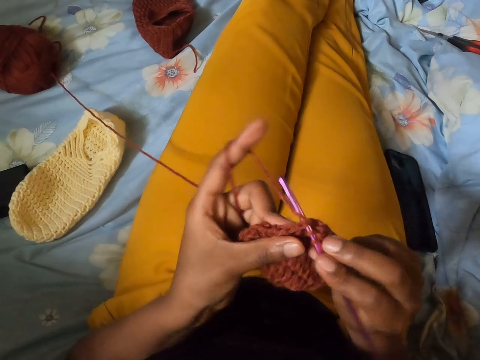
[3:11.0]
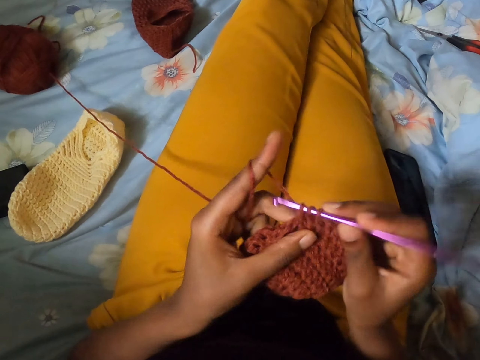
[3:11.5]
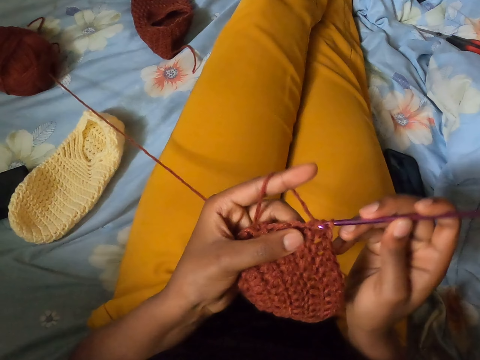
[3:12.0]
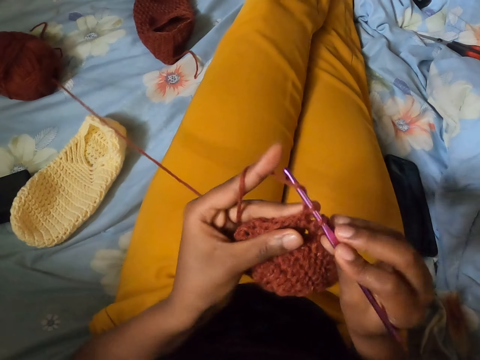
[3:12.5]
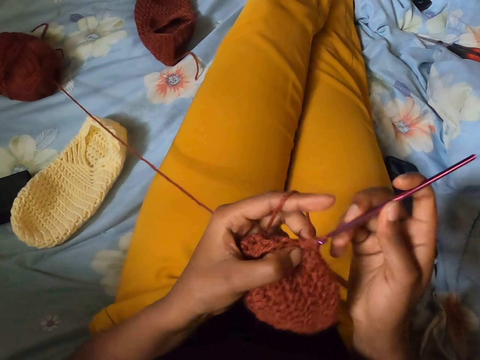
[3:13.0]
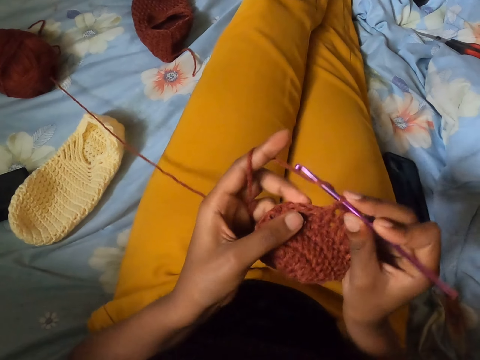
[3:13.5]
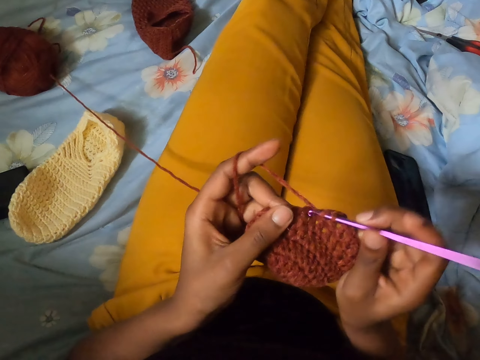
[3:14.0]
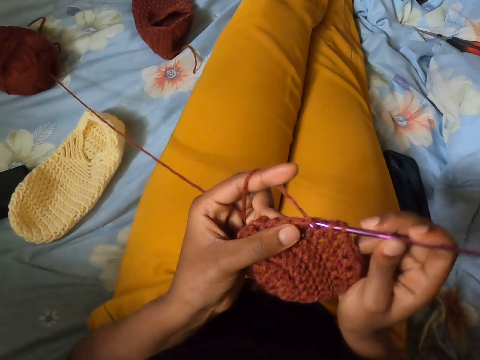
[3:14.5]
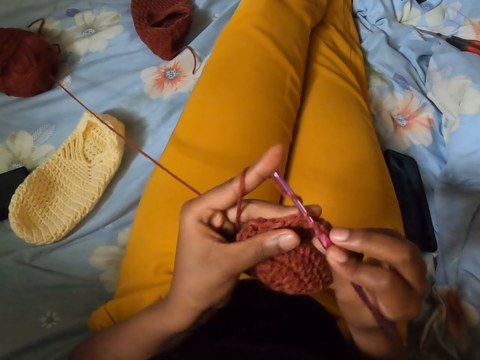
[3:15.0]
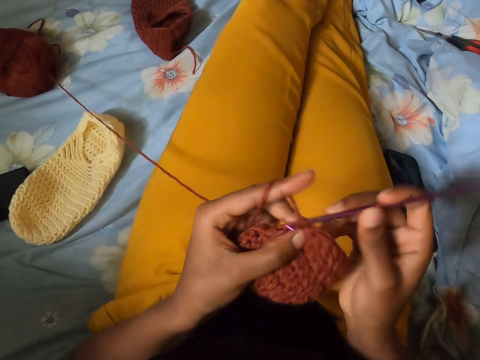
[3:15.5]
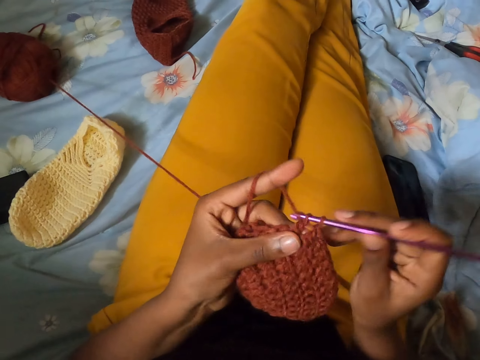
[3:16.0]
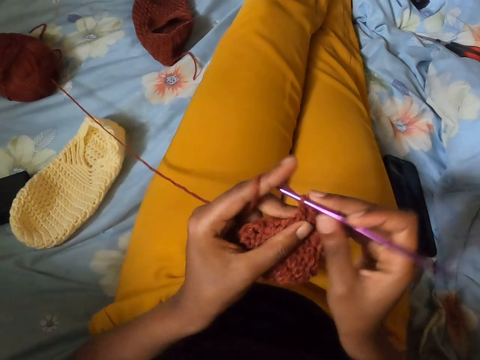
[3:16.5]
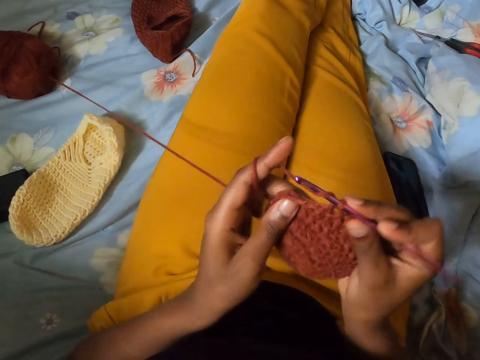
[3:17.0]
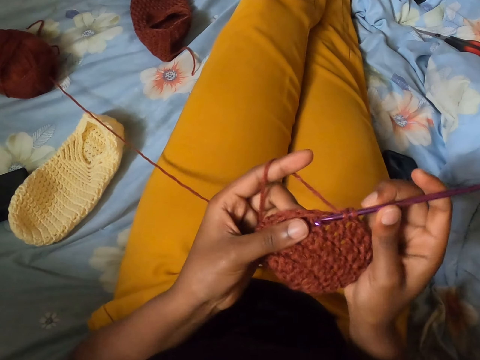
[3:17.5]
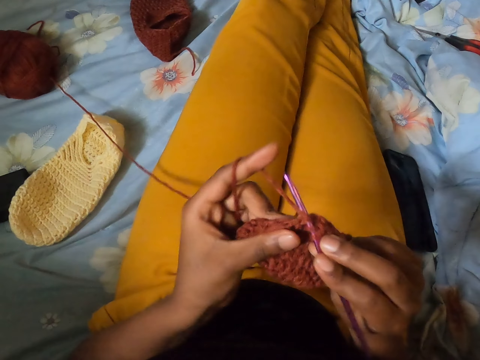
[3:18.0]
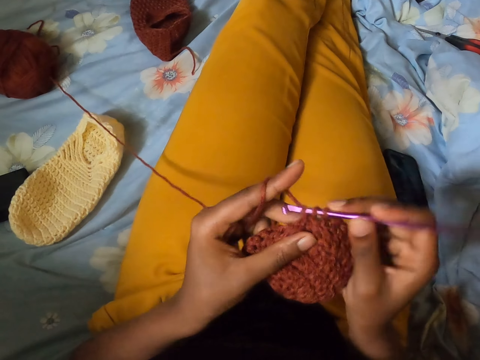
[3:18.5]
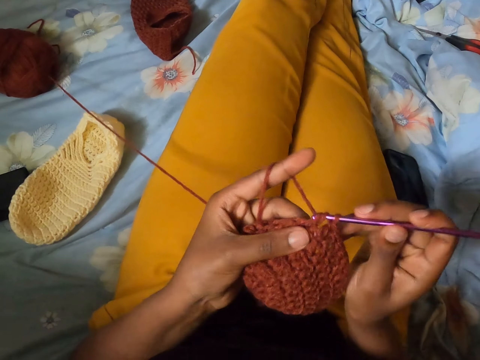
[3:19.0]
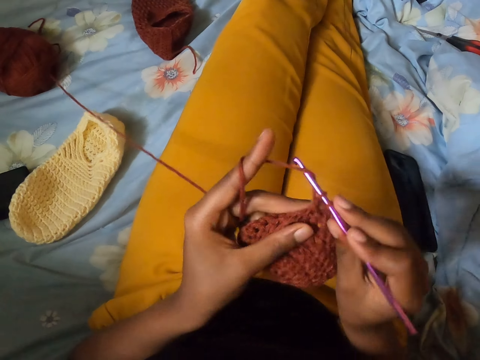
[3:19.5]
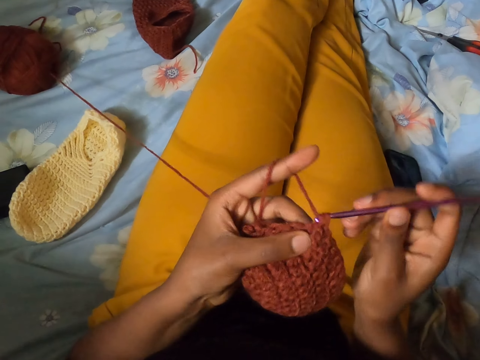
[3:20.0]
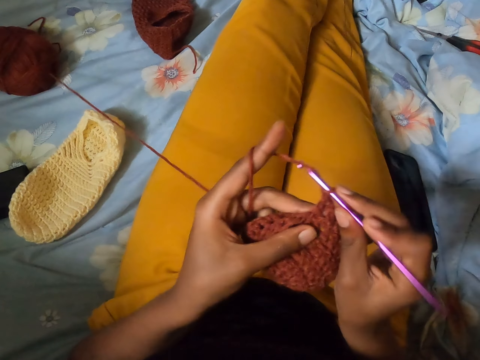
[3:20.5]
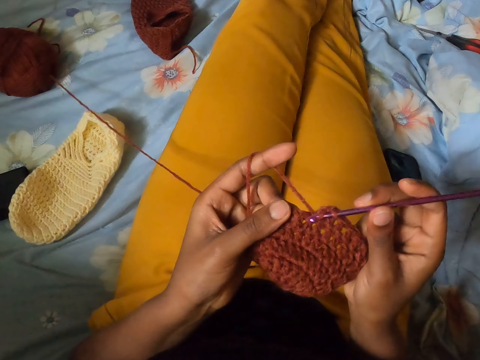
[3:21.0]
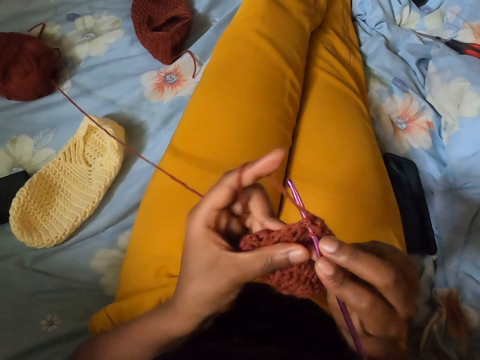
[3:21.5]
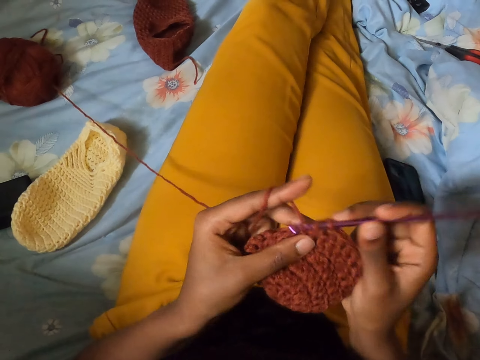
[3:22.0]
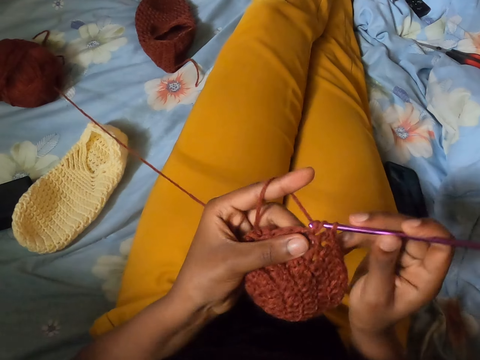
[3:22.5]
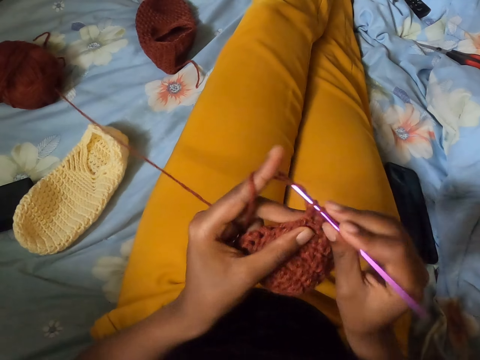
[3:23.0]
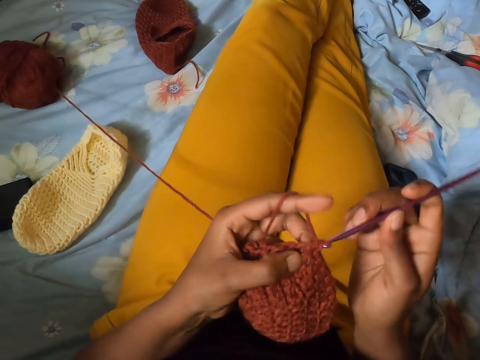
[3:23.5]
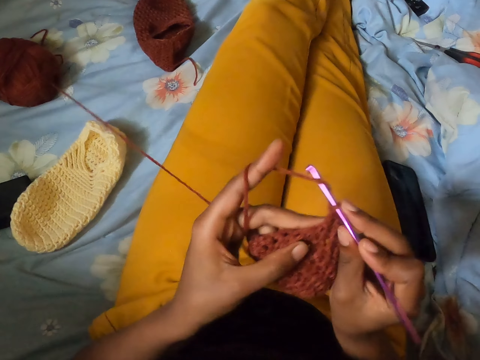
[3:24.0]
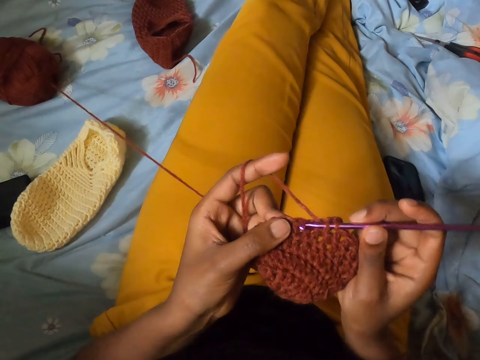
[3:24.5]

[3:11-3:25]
The camera wearer knits the cloth with the crochet hook. They knit the cloth with the crochet hook repeatedly.

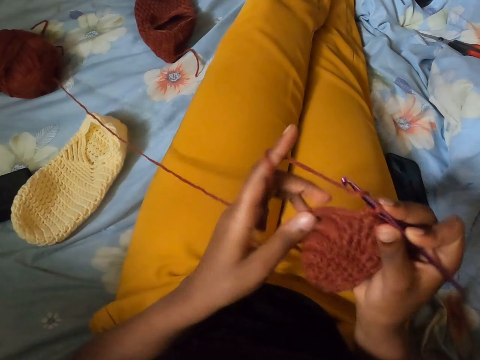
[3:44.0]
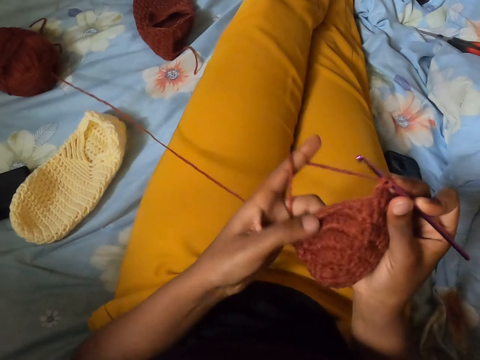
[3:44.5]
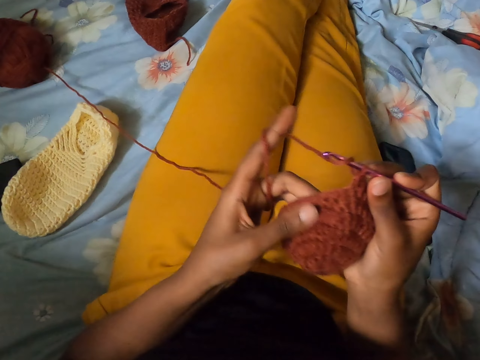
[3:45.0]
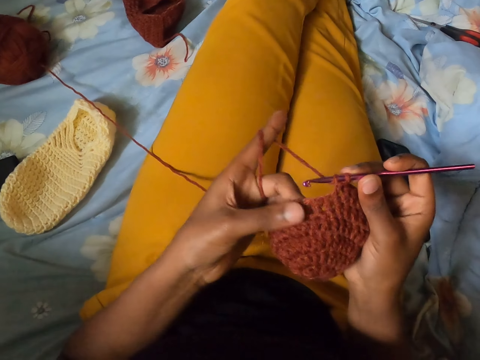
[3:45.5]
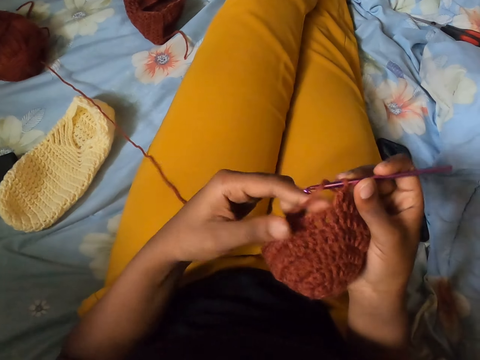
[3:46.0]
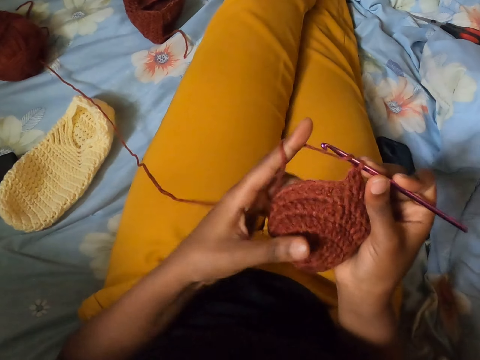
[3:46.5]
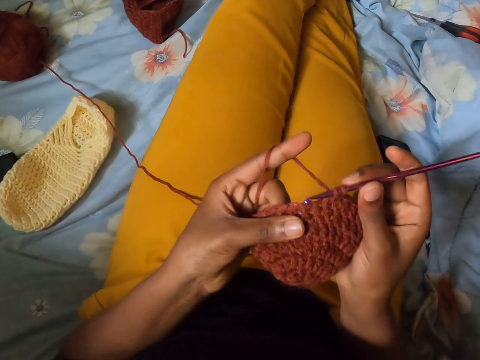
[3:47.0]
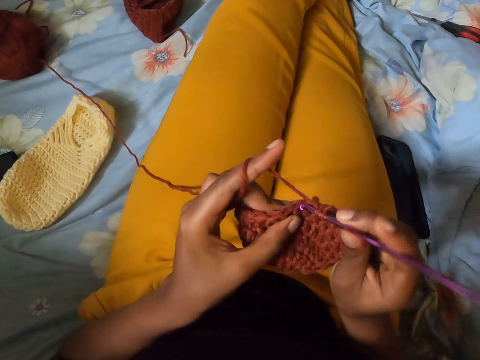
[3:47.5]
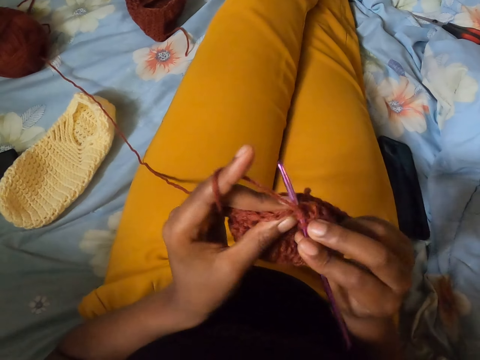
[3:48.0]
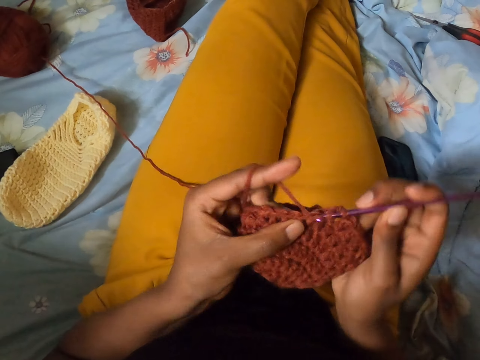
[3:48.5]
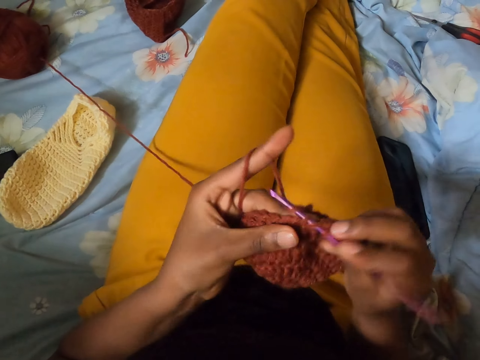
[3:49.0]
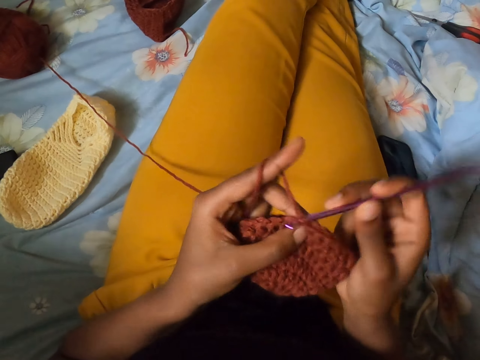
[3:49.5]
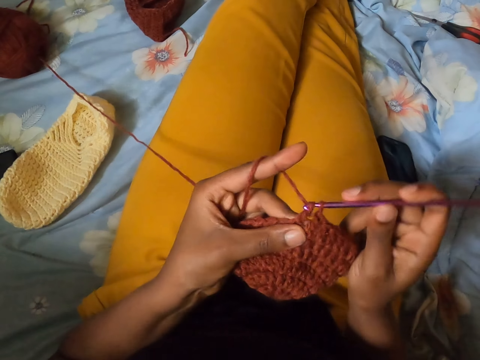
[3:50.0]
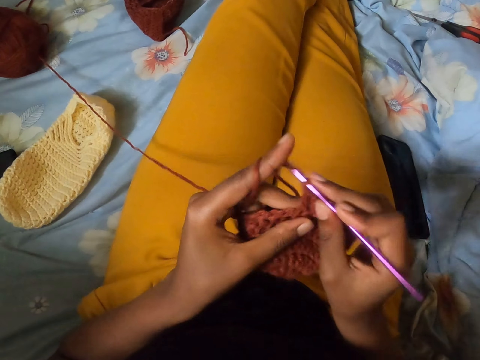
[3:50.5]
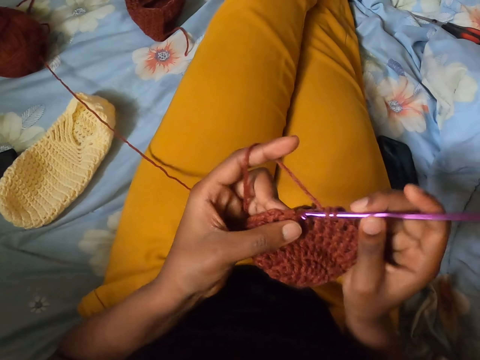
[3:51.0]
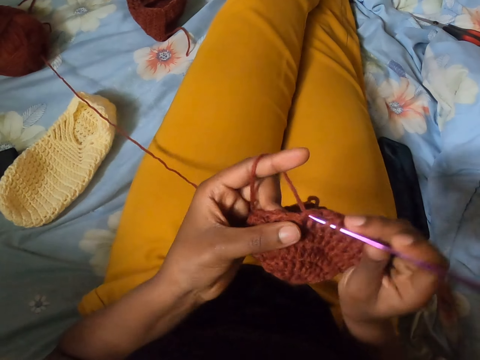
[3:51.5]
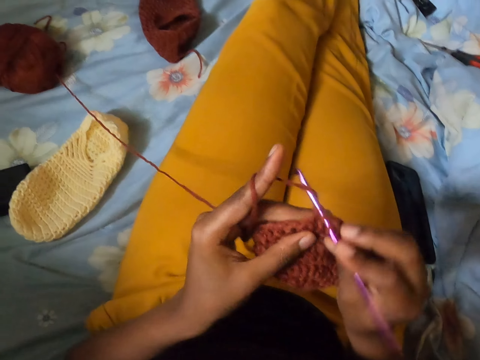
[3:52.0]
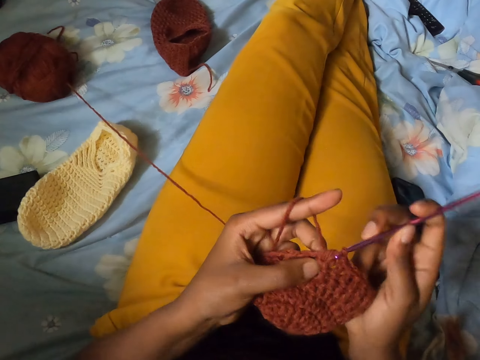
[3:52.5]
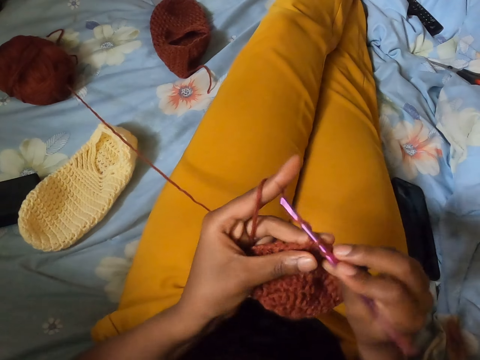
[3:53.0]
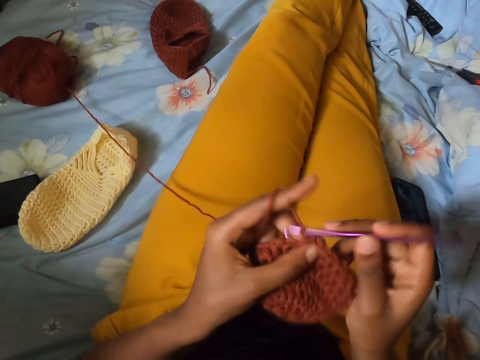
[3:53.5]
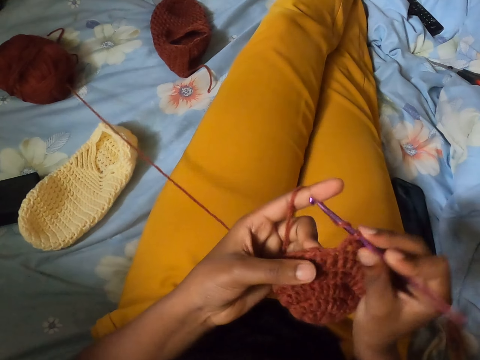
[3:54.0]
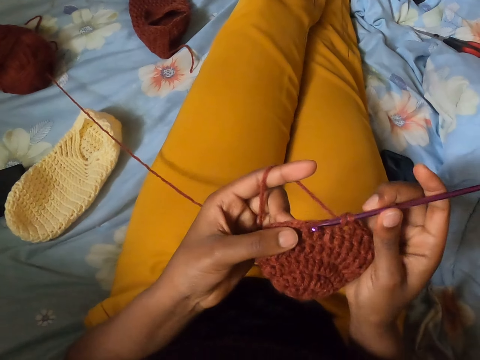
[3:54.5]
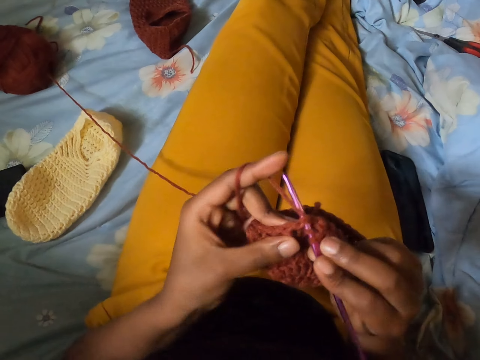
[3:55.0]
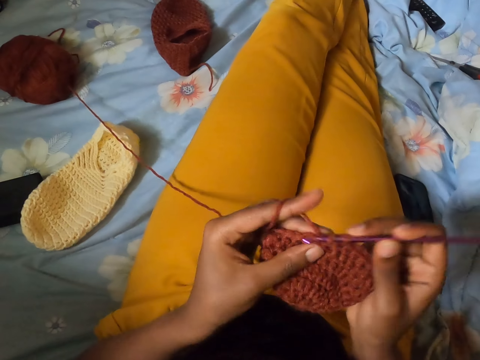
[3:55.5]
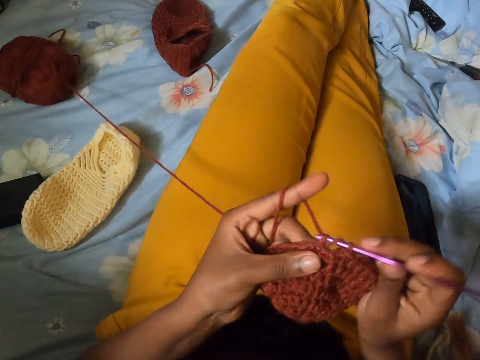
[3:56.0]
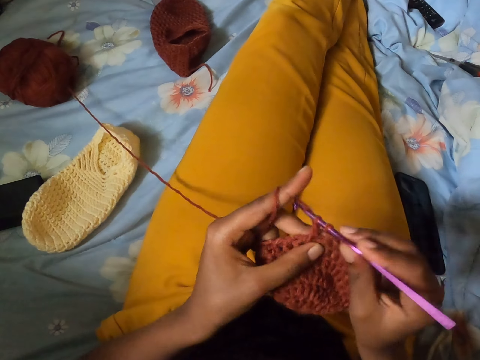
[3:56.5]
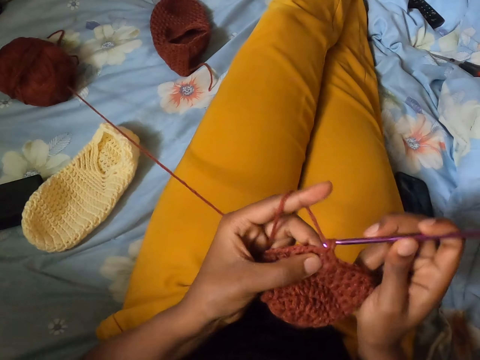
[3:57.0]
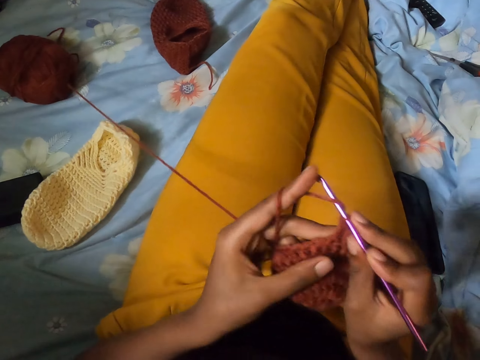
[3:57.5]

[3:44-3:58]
The camera wearer drops the yarn in her left hand. She wraps the yarn around her left hand. She crochets the yarn in her left hand with the crochet hook in her right hand. She knits the cloth with the crochet hook.
